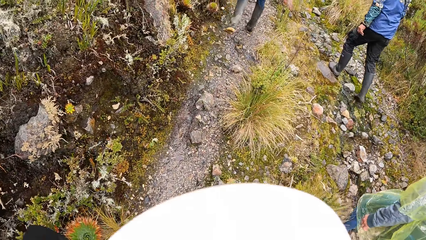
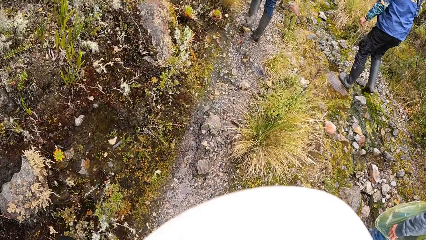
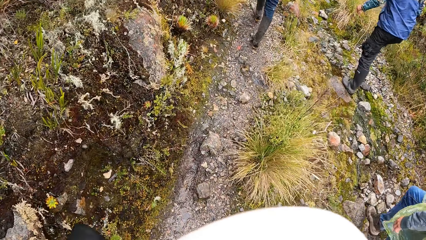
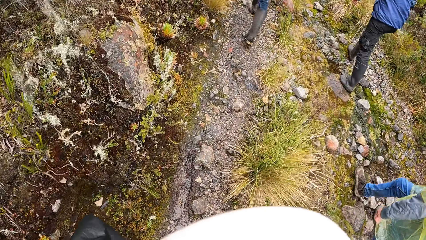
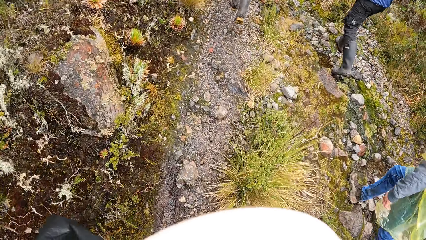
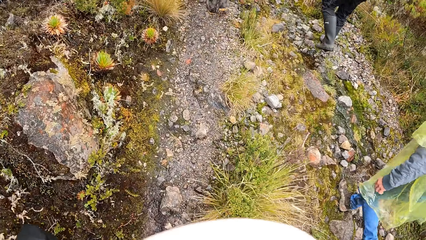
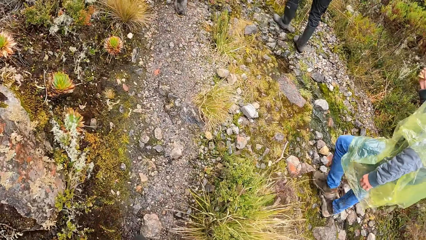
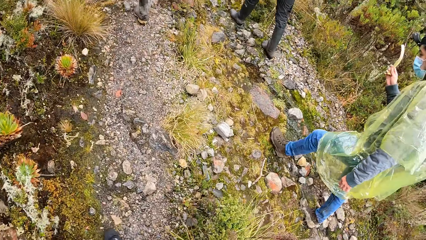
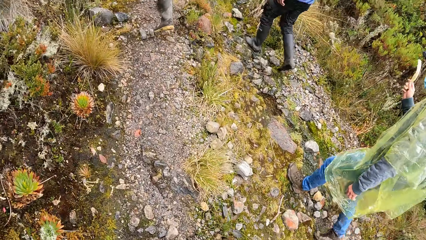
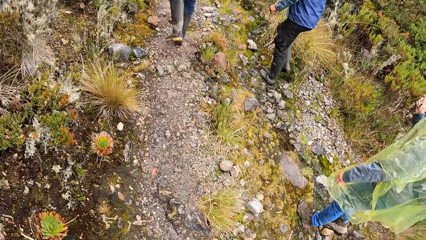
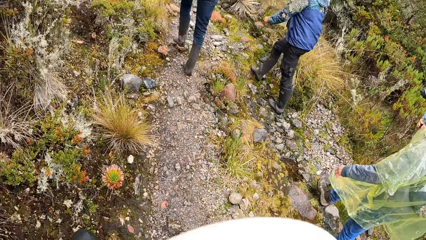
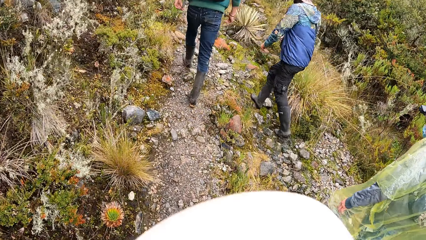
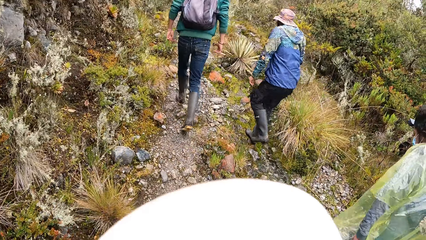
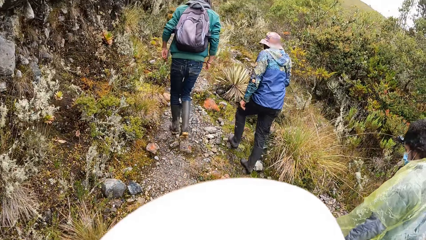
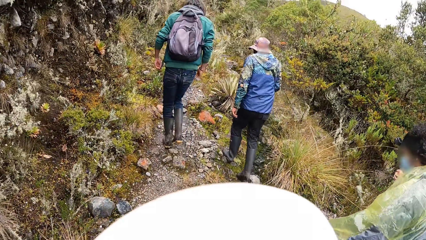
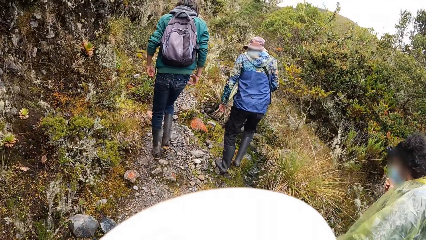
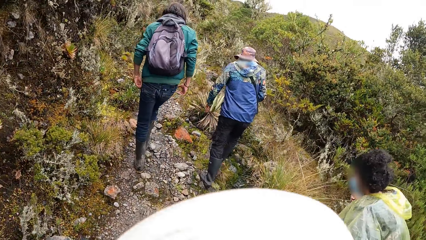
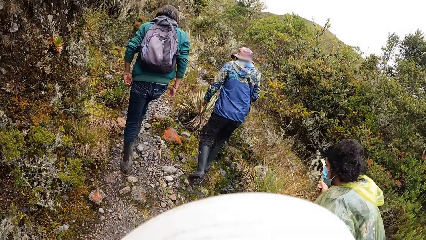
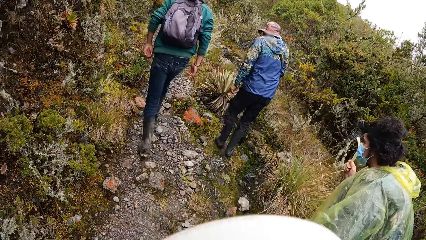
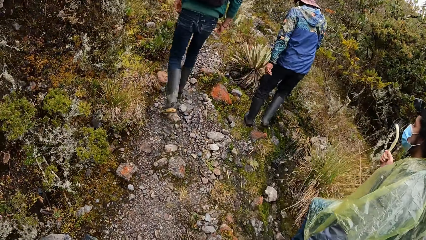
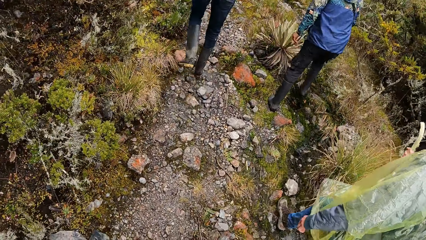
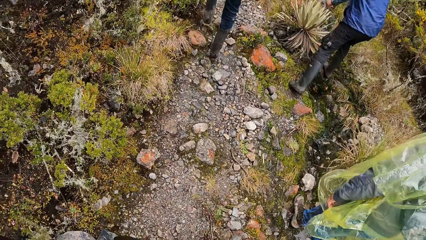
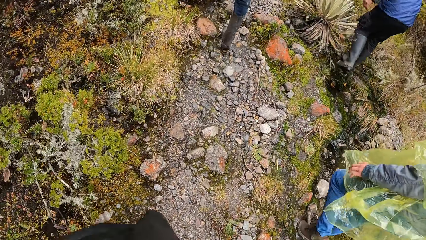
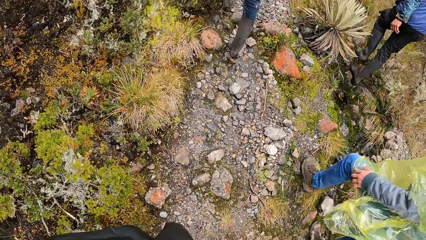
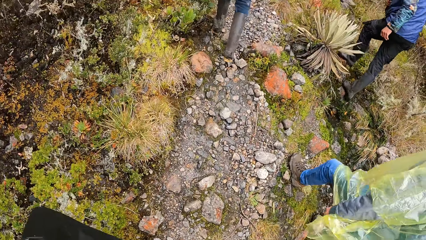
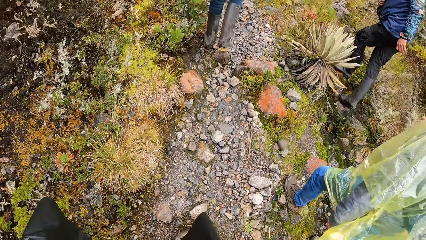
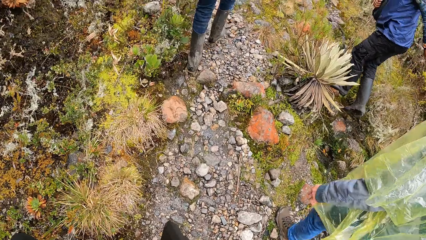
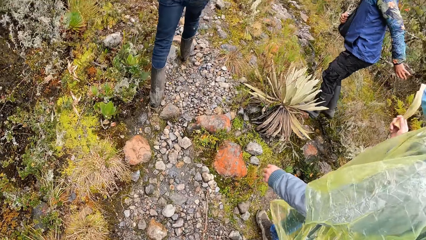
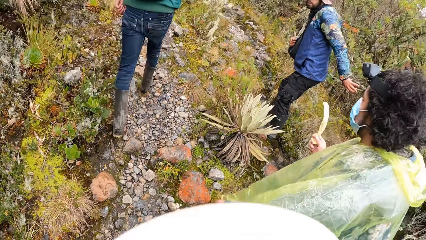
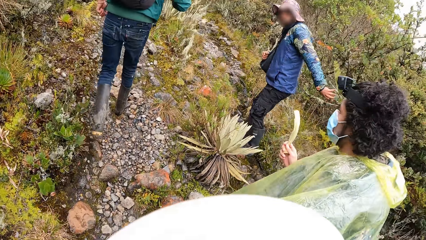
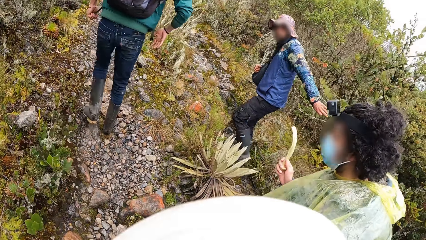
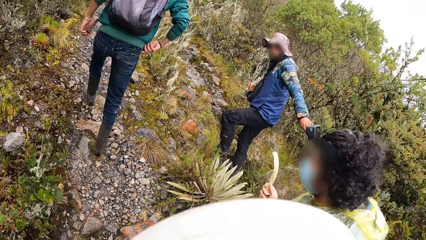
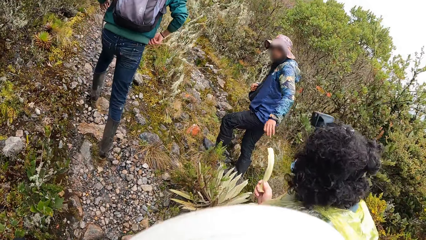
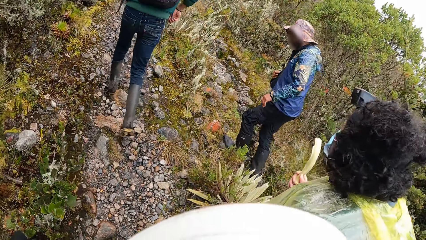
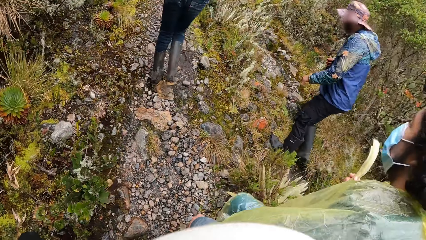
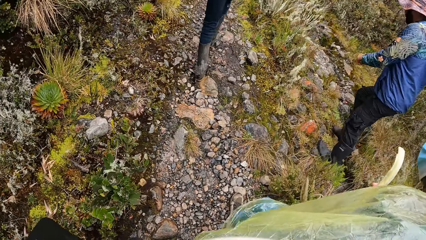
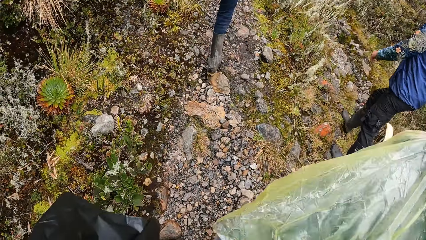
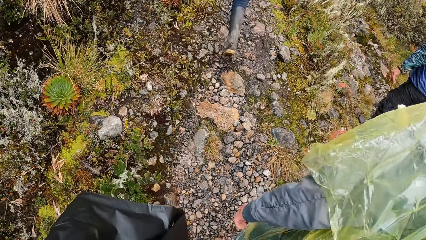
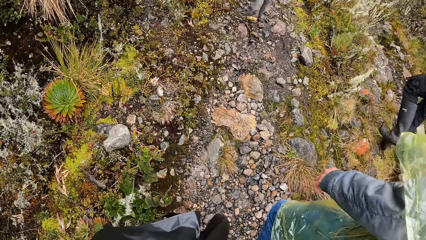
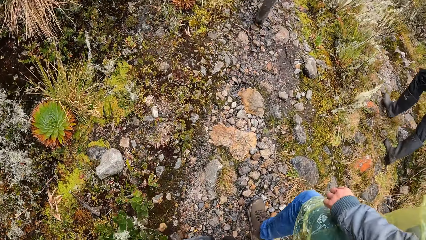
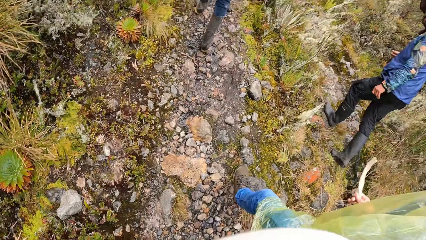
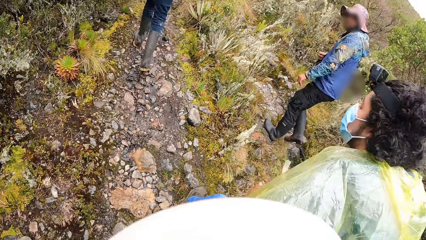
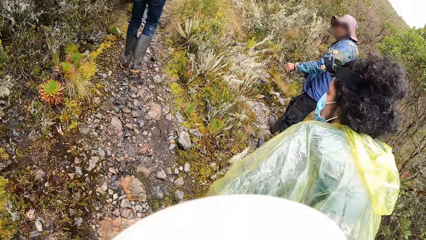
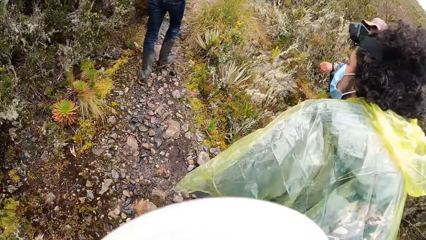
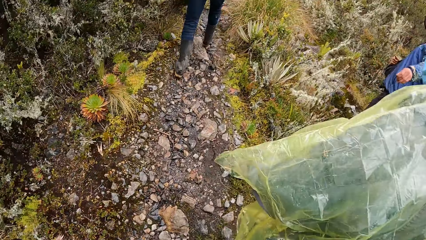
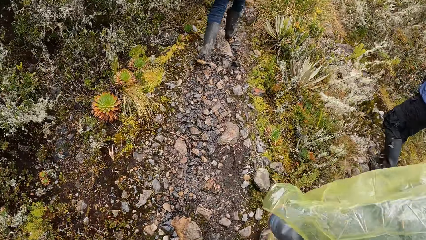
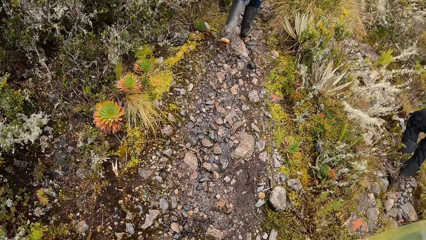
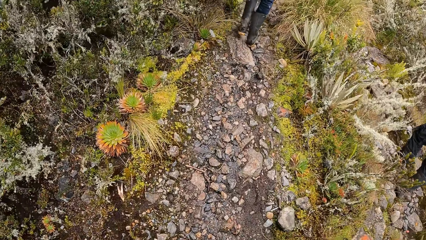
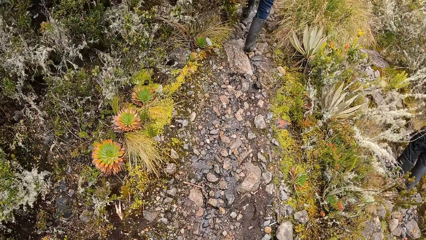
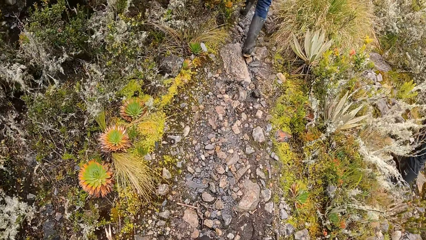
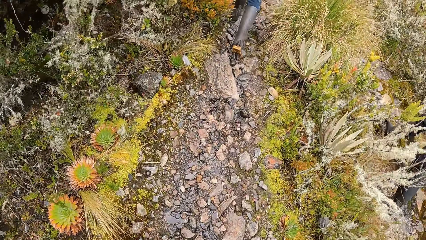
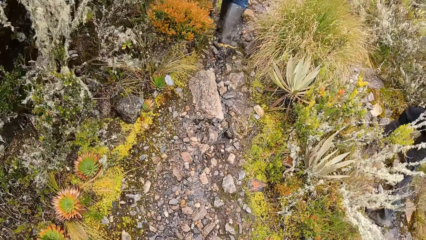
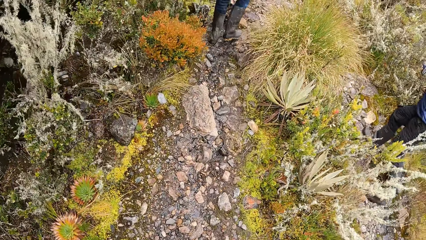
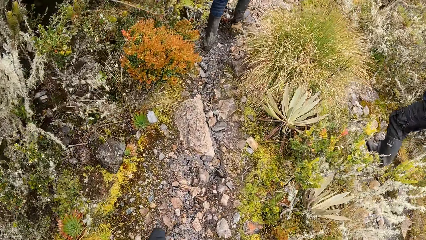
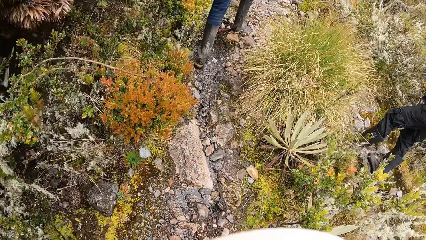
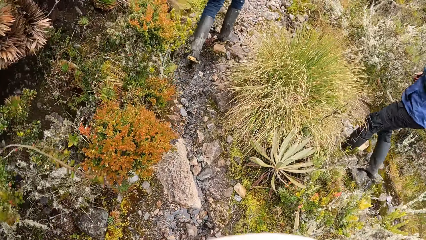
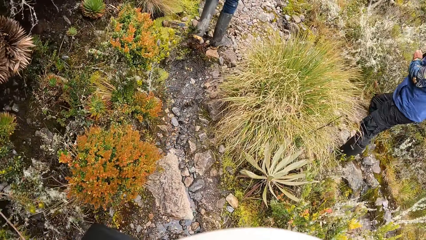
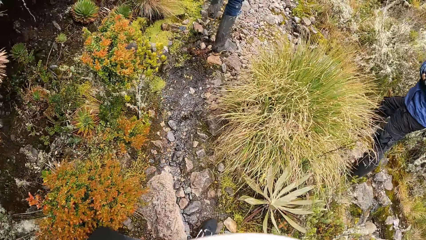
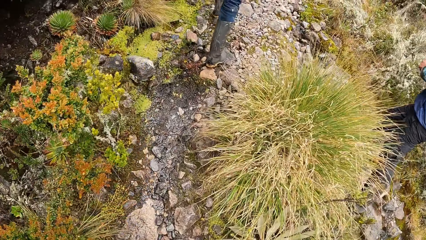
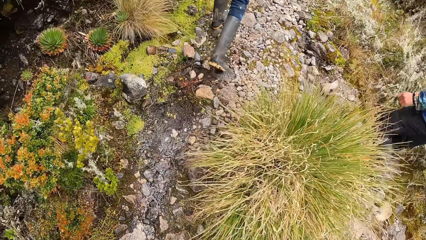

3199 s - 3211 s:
A man holds a stick in his right hand. Another man touches a plant with his left hand. The camera wearer walks on the trail alongside a group of people.

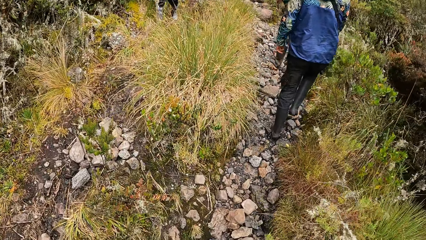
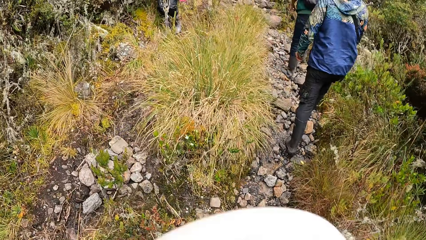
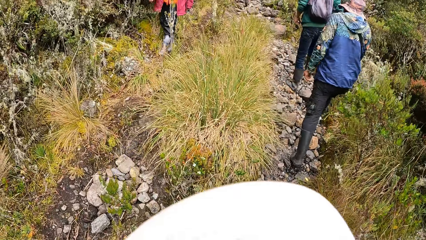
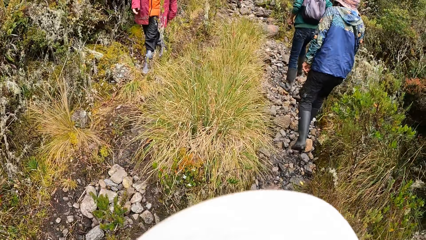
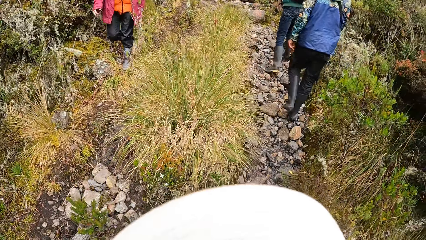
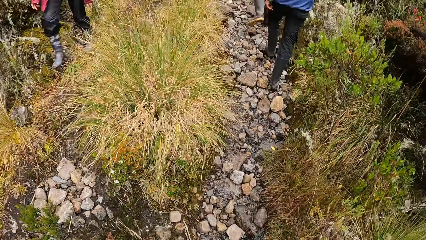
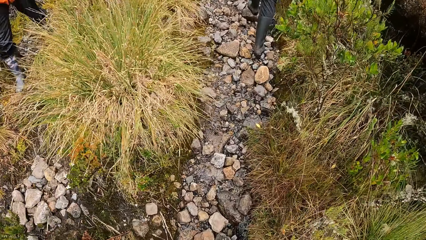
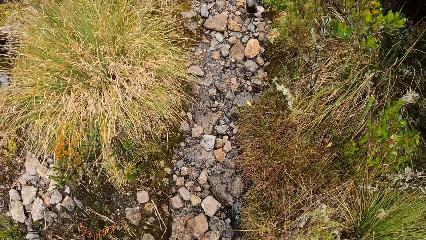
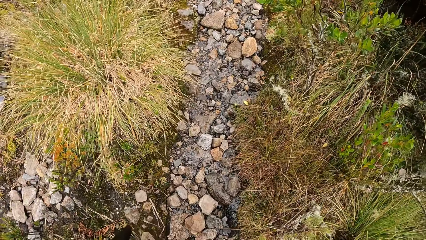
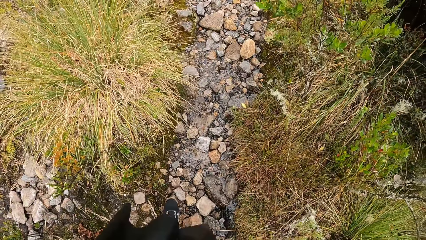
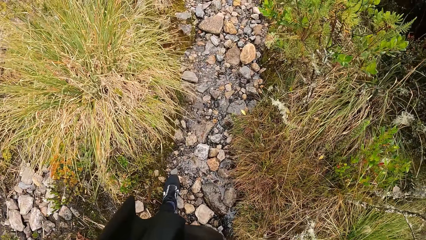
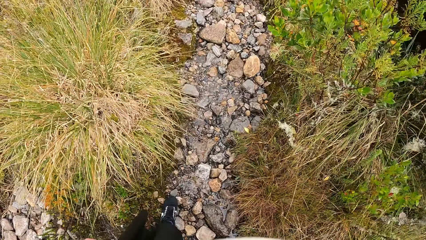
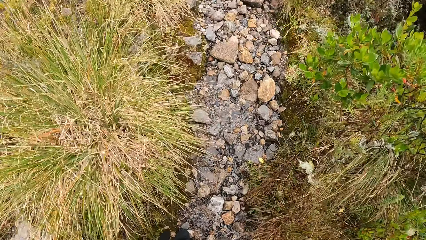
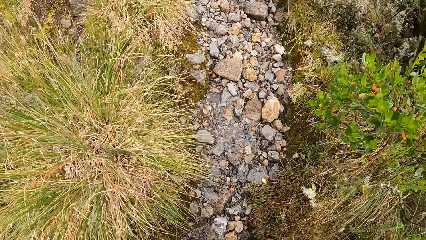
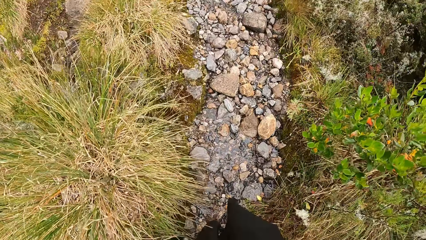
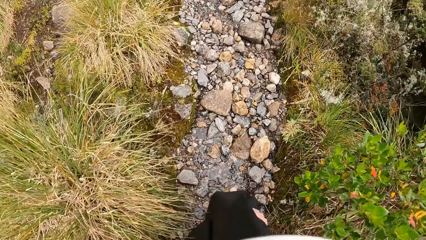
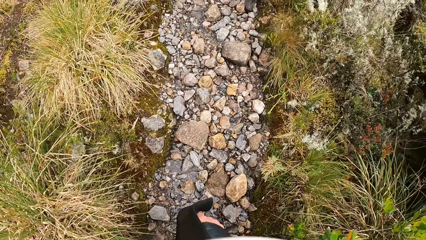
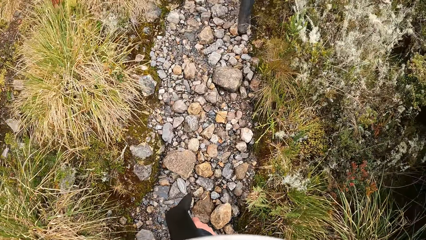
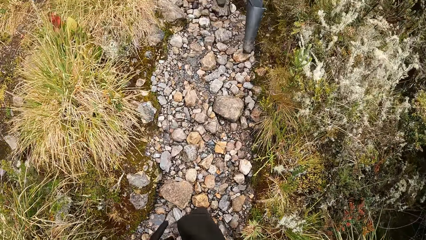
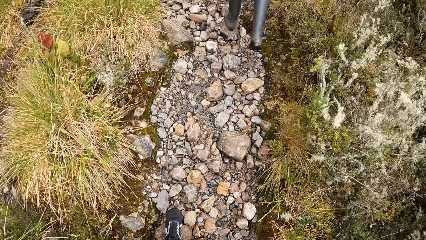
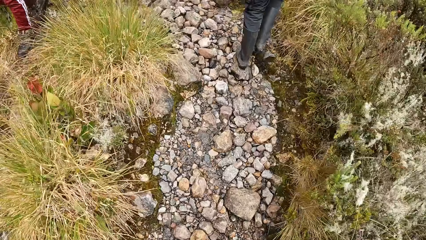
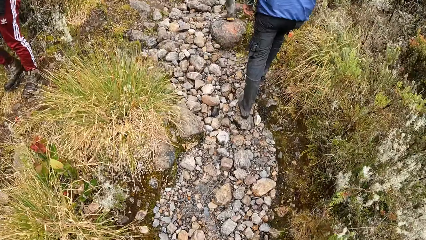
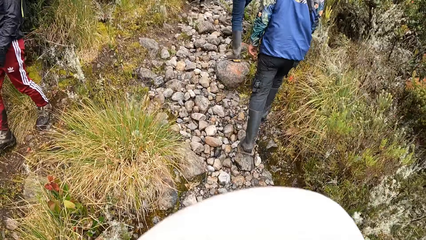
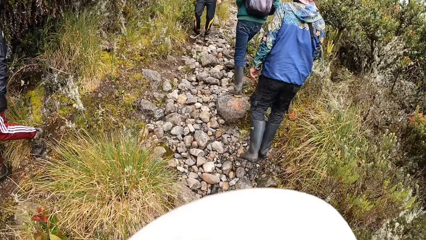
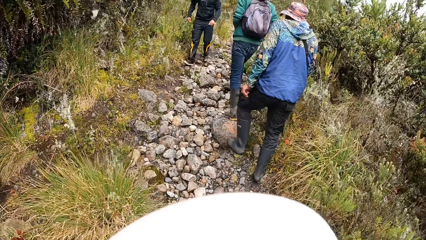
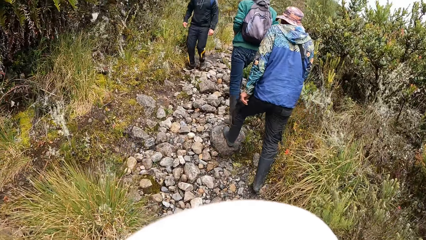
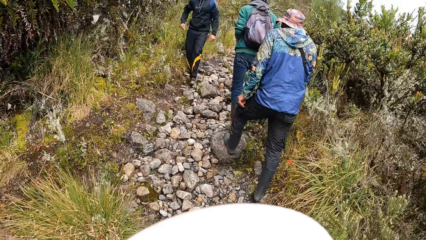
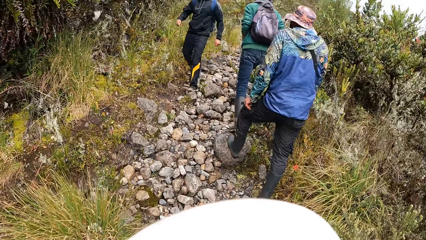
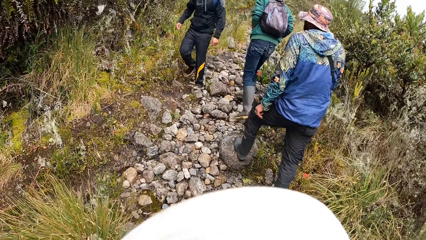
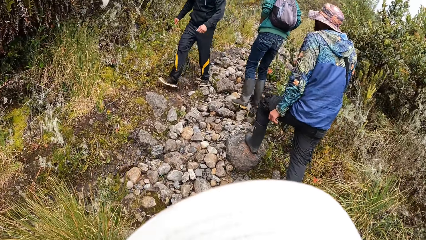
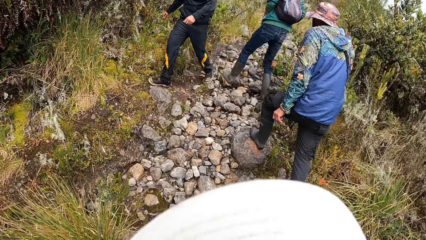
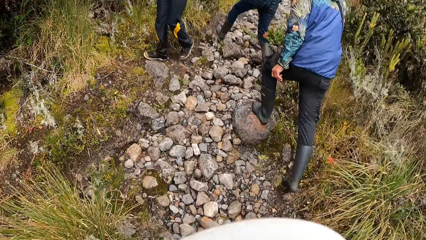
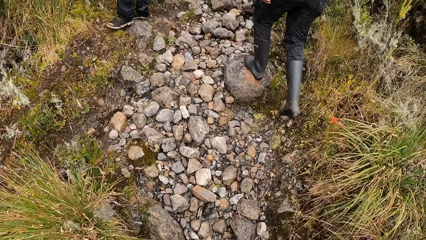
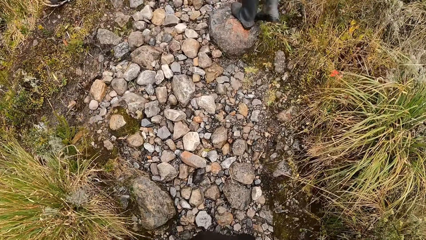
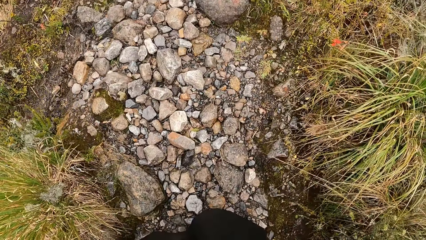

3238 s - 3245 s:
A woman walks past the camera wearer. A man walks past the camera wearer.
